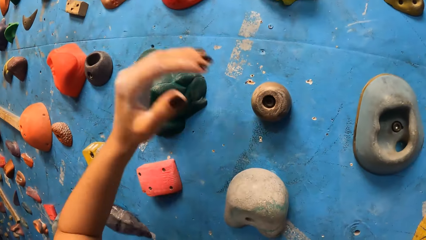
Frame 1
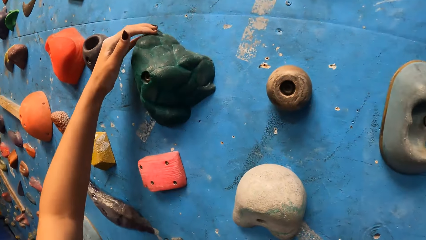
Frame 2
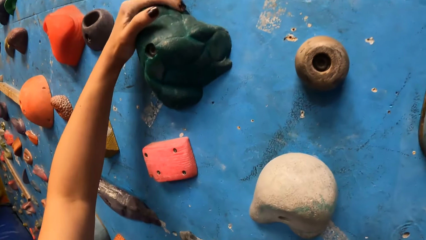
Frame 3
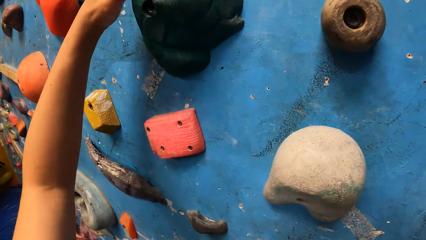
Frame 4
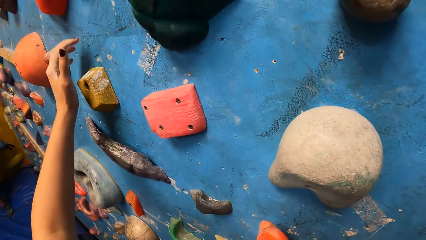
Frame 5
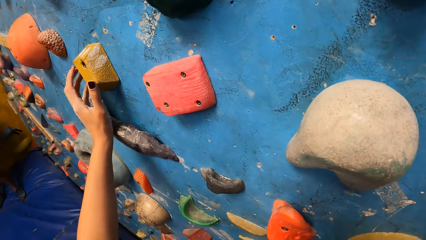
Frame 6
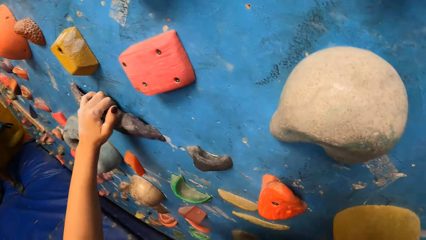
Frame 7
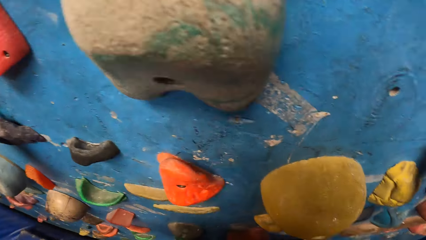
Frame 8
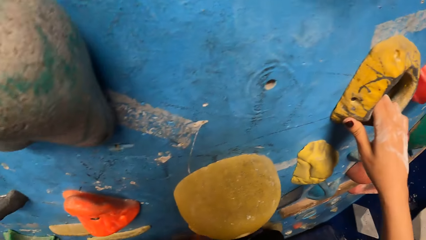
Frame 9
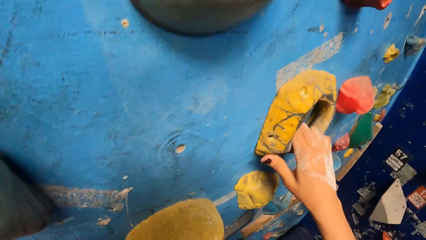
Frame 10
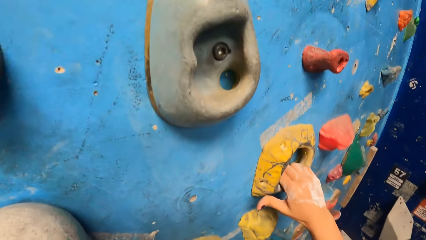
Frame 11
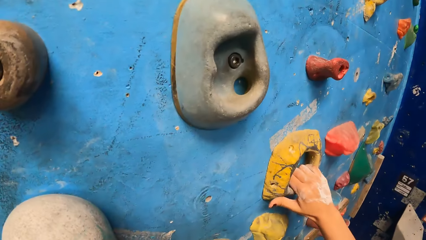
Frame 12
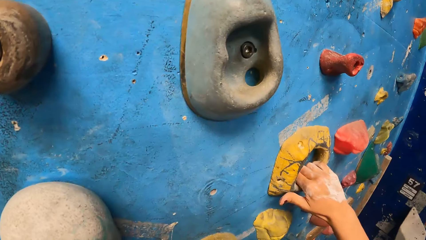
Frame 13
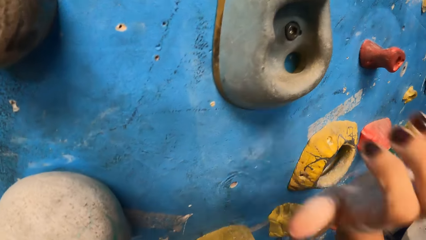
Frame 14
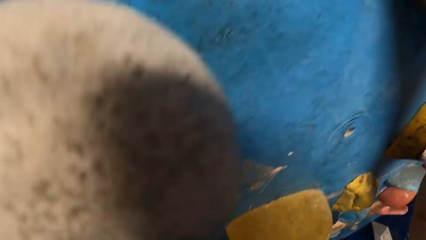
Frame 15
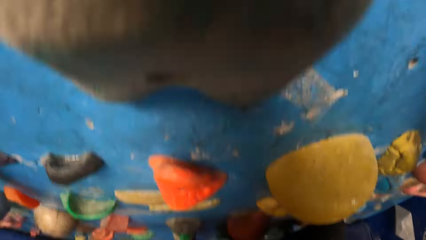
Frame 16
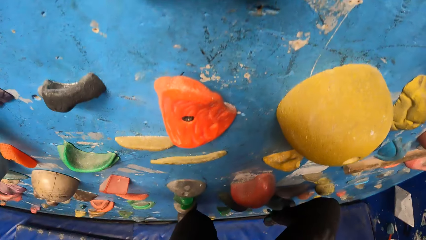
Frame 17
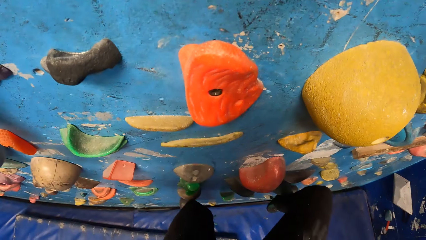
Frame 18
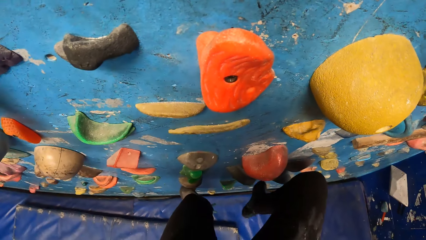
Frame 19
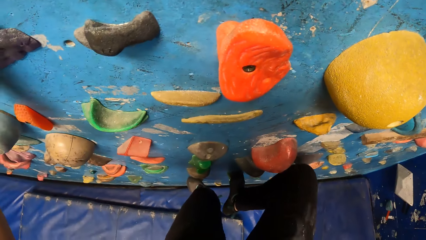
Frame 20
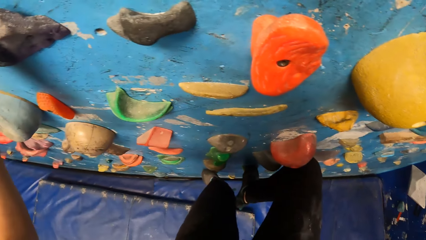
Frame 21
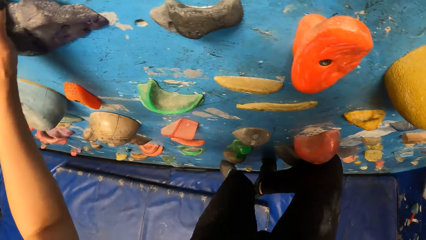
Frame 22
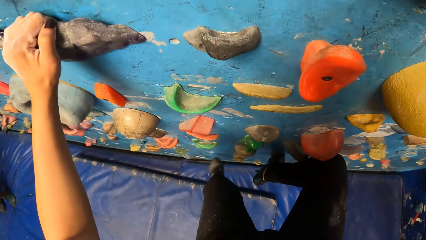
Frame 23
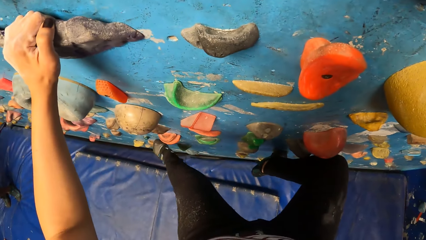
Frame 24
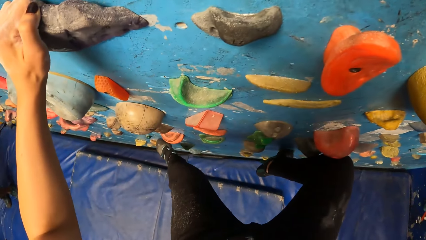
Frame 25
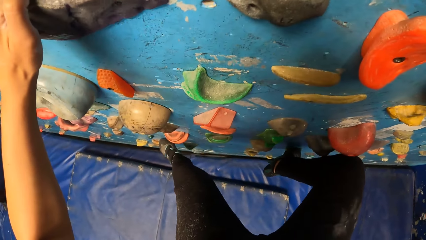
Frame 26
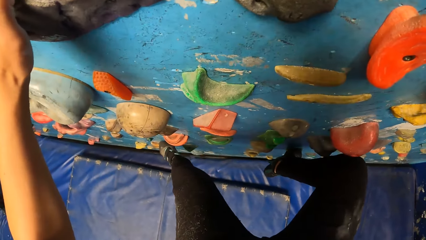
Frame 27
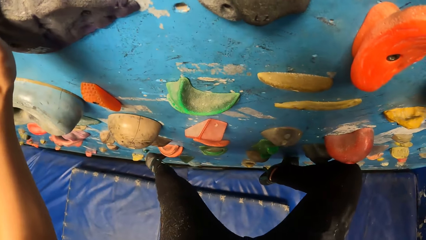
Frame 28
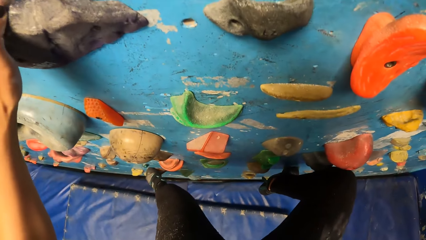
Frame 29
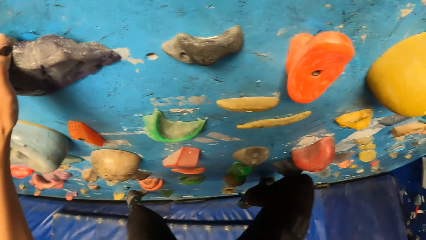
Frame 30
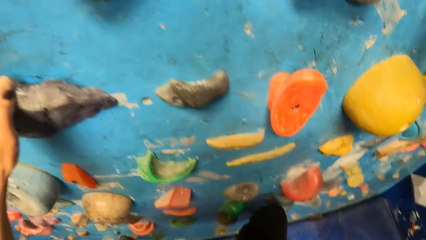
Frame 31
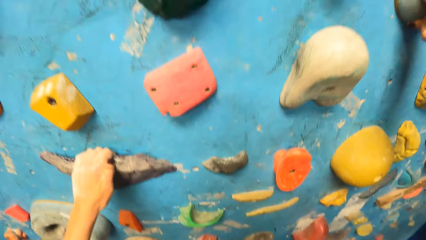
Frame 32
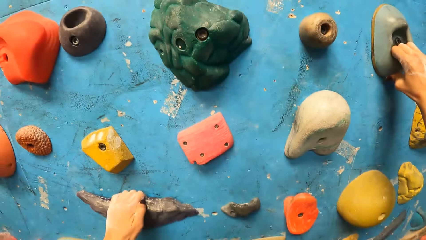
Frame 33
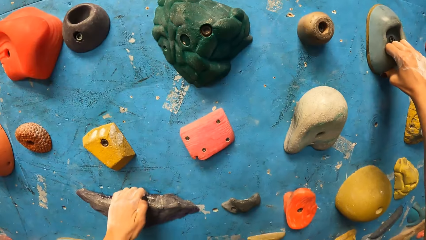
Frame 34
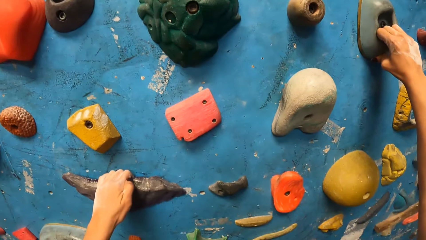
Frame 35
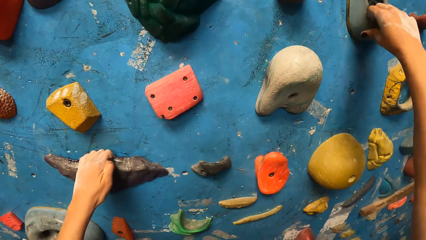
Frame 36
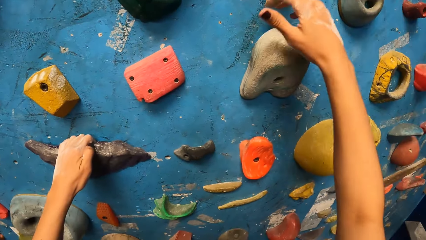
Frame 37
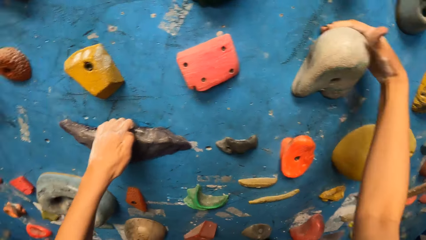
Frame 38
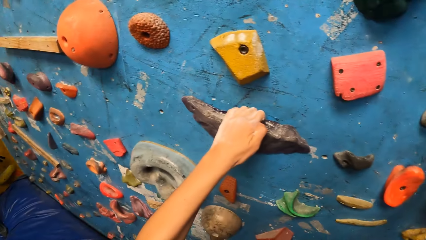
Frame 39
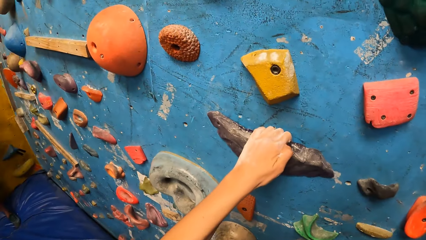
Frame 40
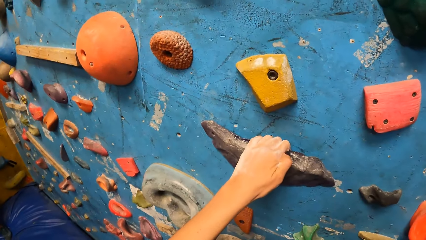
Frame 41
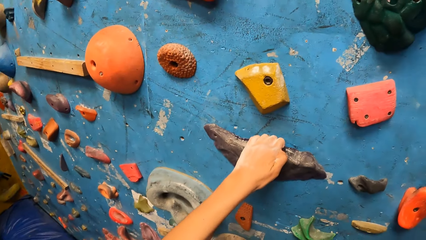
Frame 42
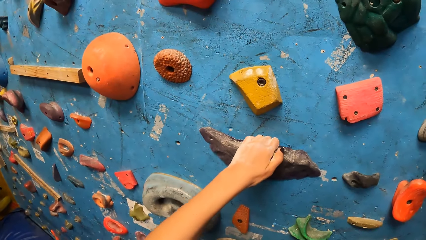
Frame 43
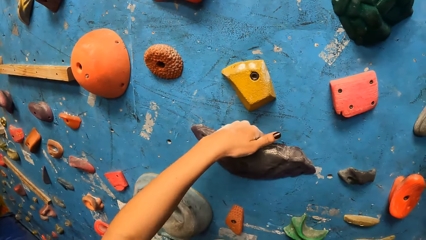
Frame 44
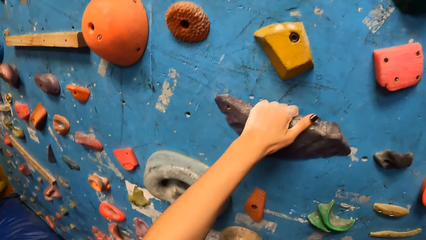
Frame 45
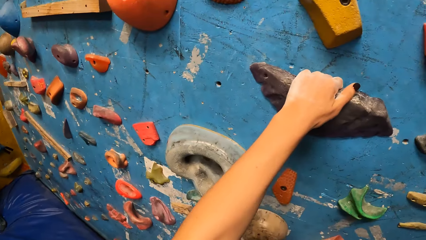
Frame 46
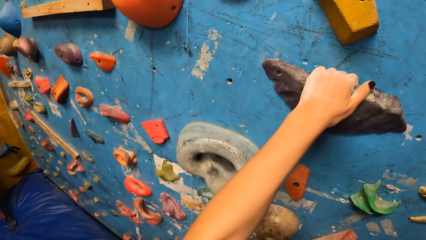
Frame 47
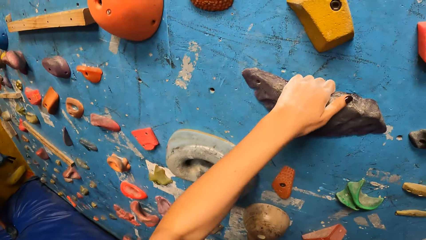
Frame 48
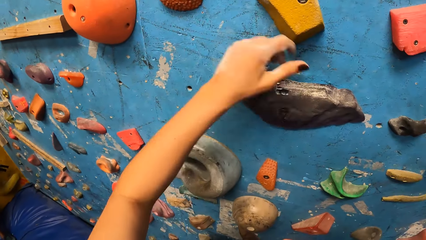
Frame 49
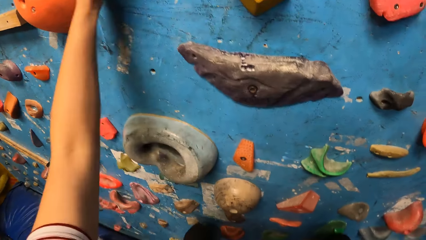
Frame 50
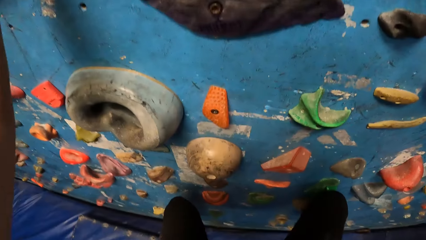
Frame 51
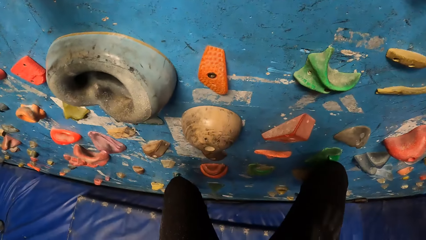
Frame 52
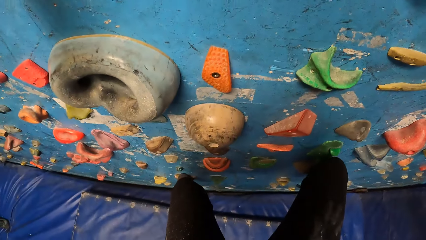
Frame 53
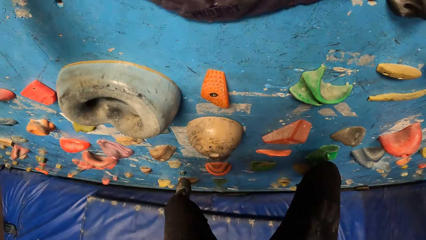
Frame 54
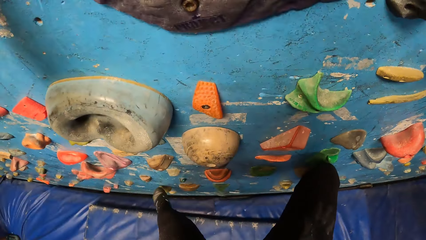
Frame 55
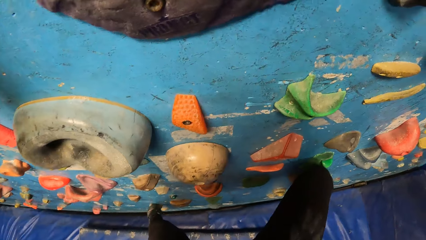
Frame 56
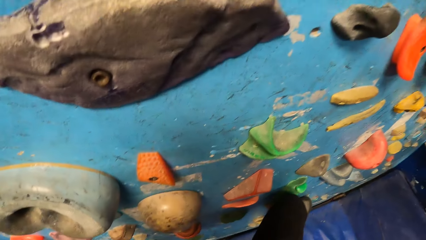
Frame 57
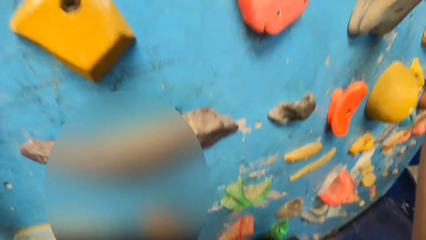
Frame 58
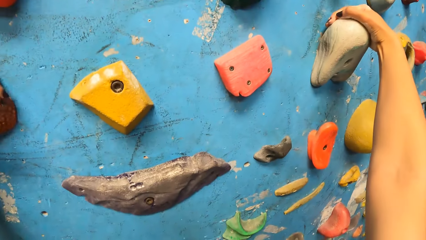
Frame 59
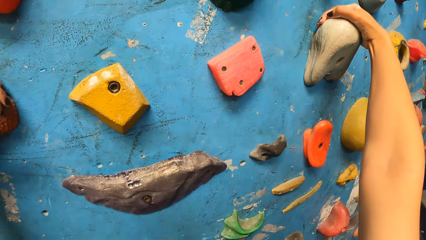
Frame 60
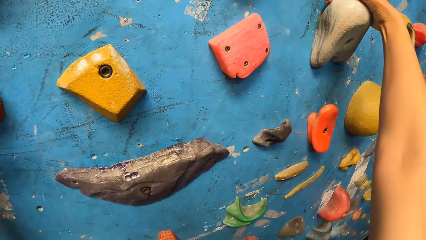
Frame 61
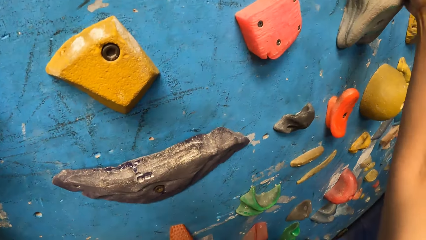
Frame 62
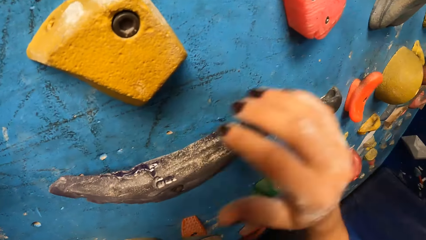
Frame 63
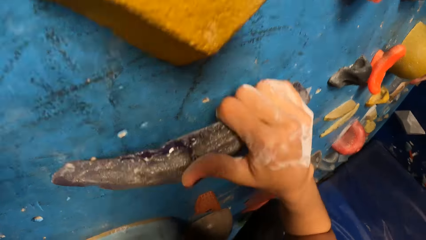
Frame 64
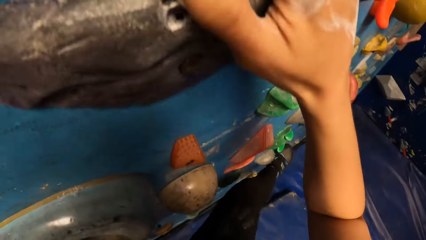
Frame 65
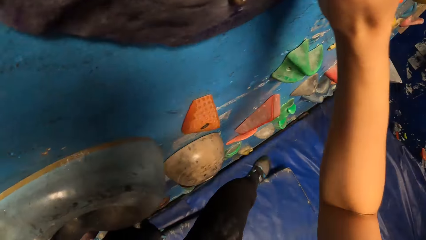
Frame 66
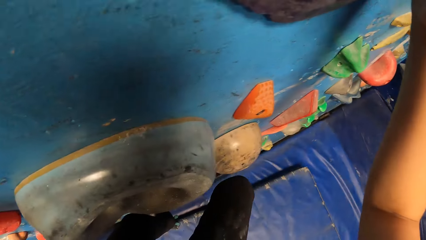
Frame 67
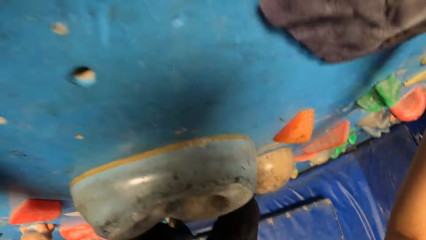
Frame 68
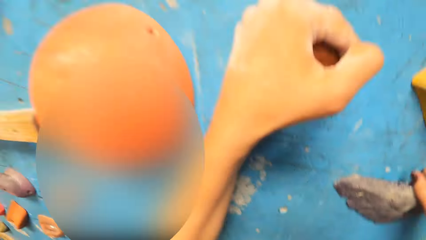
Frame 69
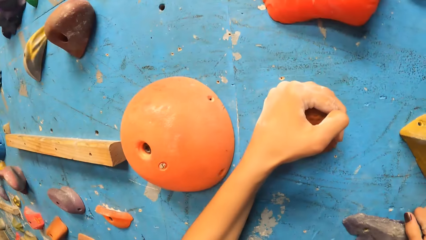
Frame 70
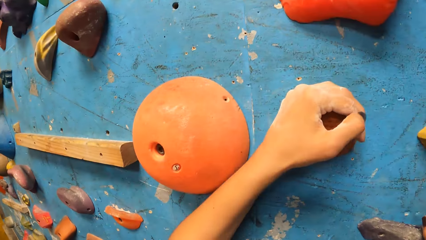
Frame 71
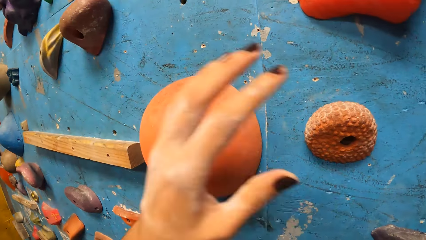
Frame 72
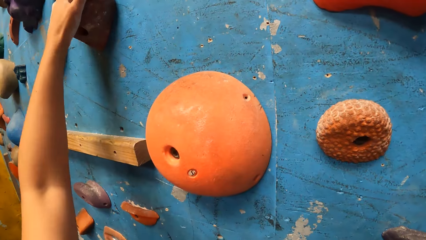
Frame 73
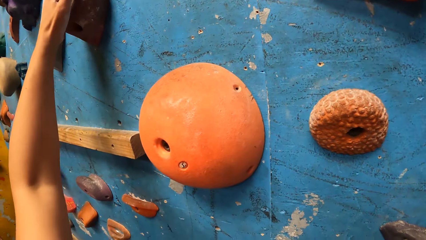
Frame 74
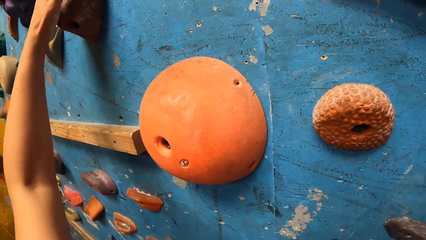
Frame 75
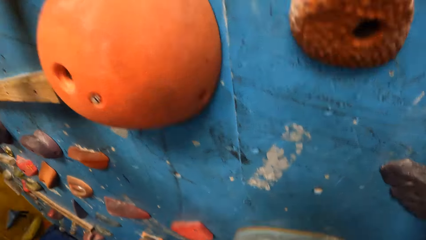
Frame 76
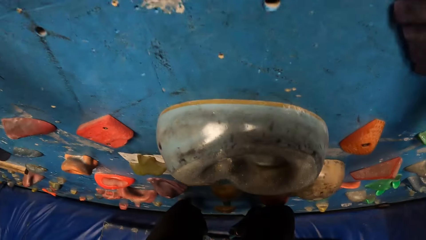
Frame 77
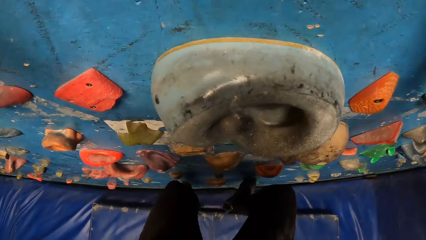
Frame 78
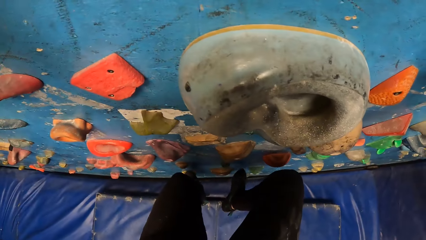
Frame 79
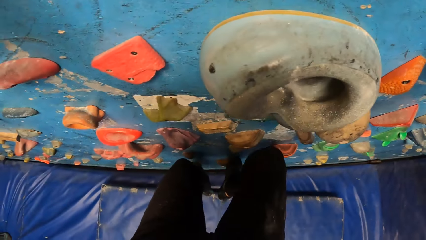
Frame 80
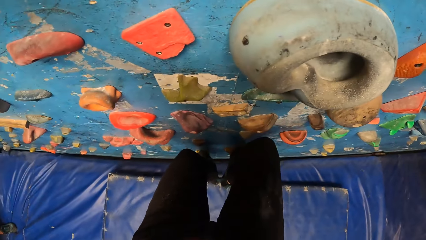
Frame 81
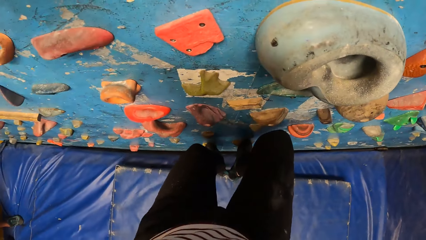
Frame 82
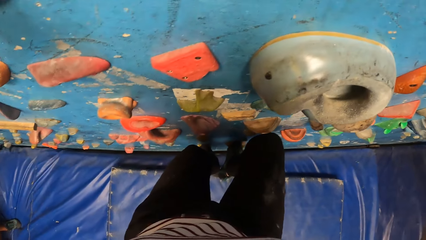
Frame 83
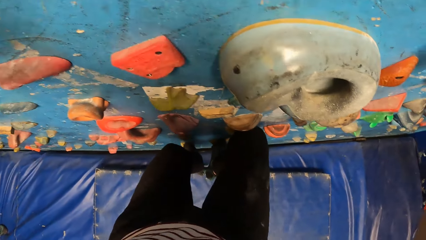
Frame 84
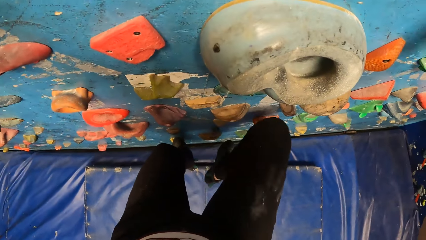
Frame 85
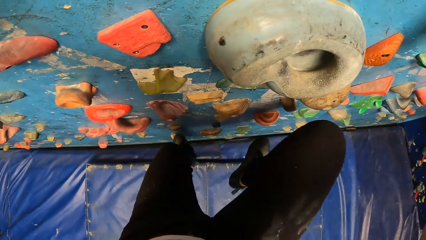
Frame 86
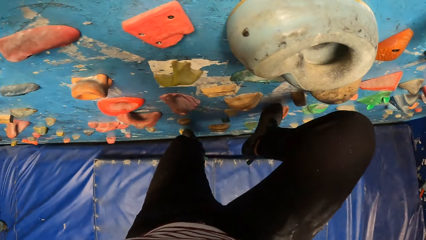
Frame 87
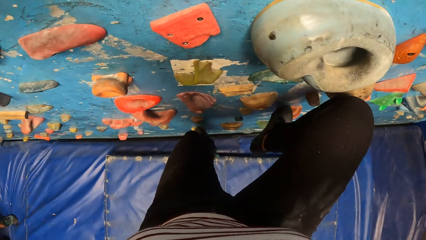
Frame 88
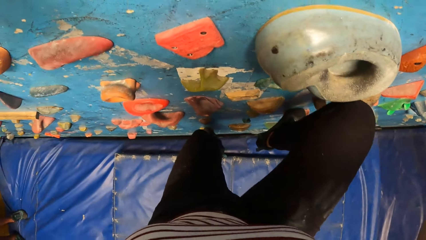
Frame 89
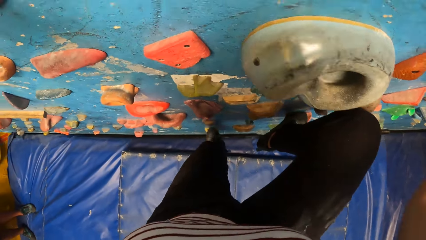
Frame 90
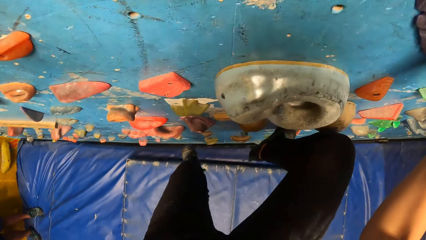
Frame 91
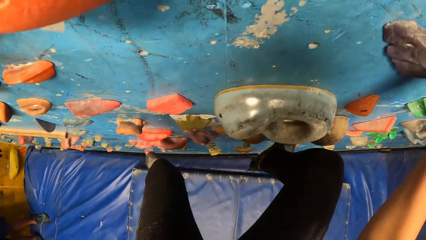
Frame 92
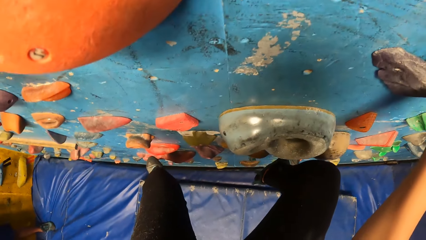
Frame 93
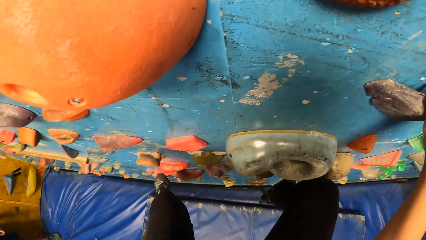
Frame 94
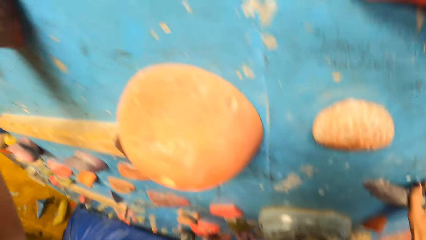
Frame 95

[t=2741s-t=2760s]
The camera wearer places a hand on the rock. They place a hand on the rock repeatedly. They place a leg on the rock. They place a leg on the rock again. They place a hand on the rock. They place a hand on the rock again. They place a leg on the rock. They place a hand on the rock. They place a hand on the rock repeatedly. They place a leg on the rock. They place a leg on the rock again.
